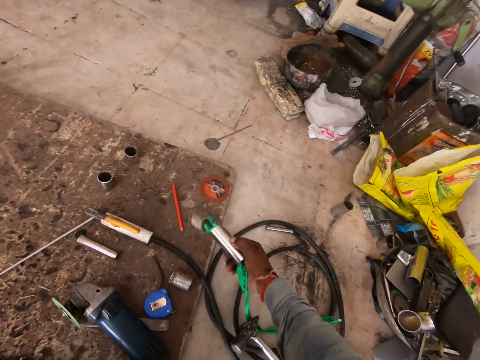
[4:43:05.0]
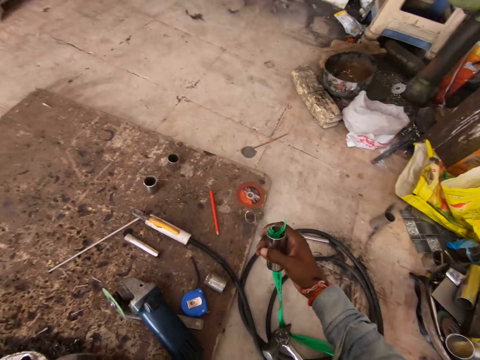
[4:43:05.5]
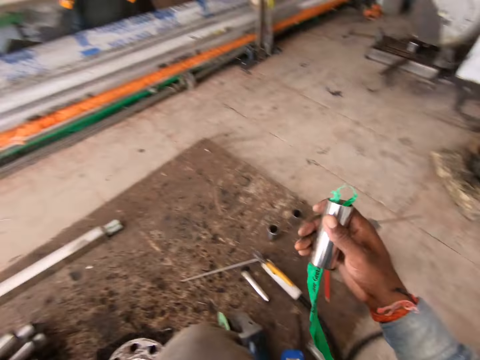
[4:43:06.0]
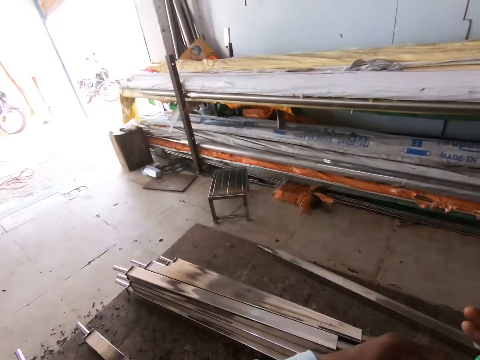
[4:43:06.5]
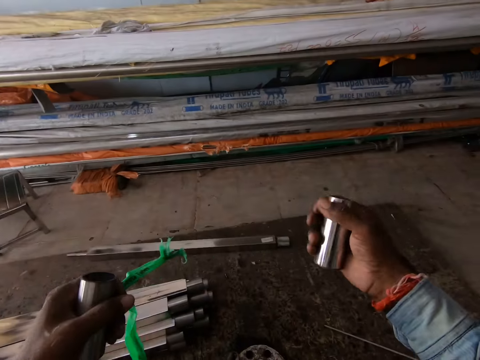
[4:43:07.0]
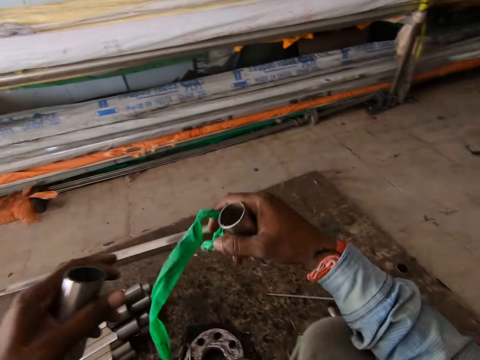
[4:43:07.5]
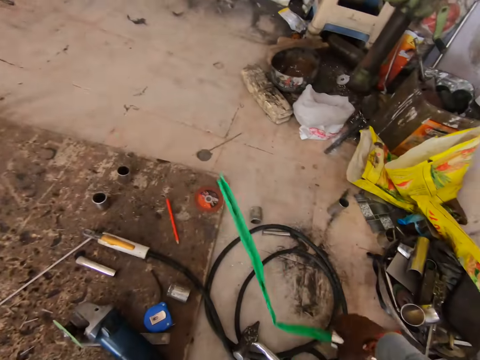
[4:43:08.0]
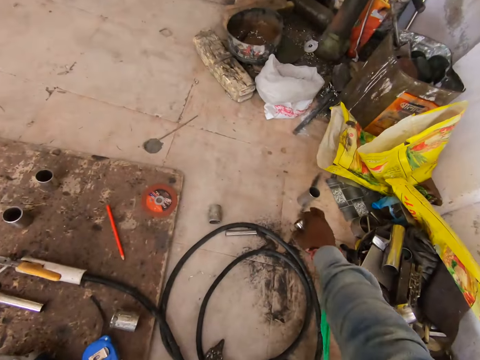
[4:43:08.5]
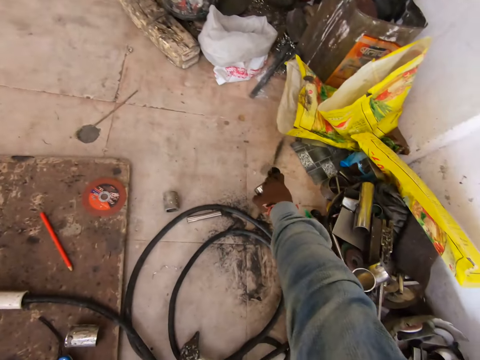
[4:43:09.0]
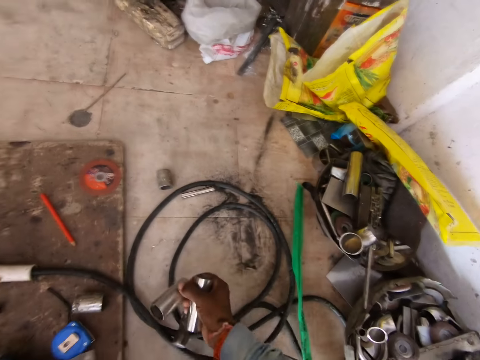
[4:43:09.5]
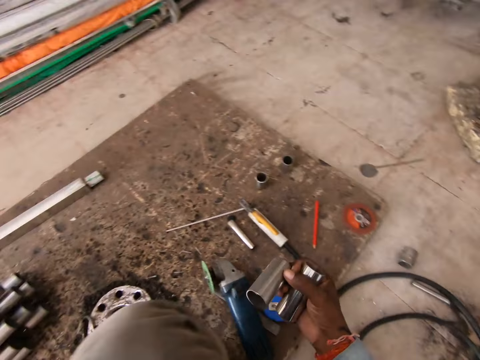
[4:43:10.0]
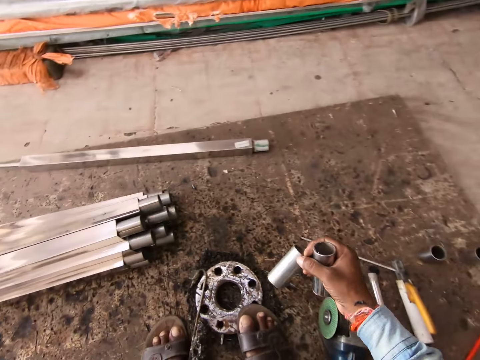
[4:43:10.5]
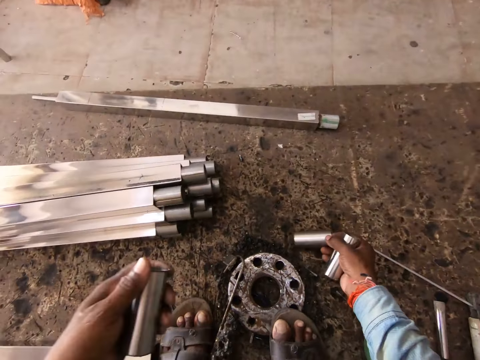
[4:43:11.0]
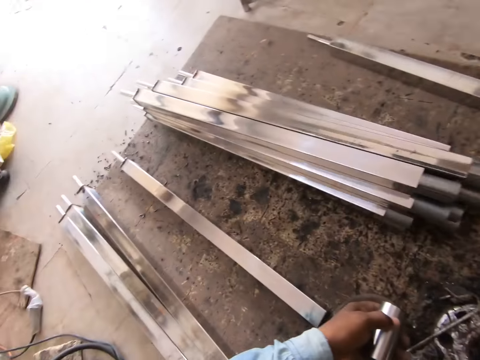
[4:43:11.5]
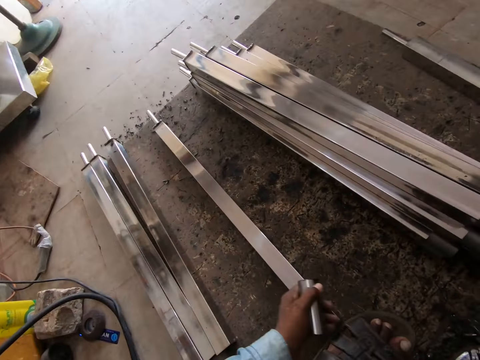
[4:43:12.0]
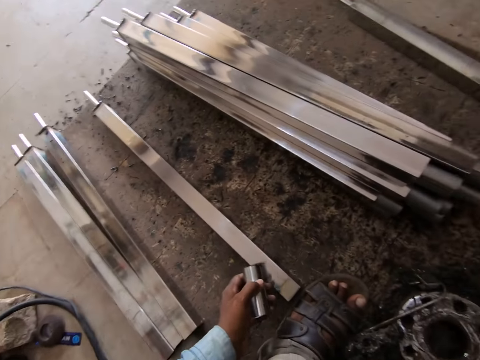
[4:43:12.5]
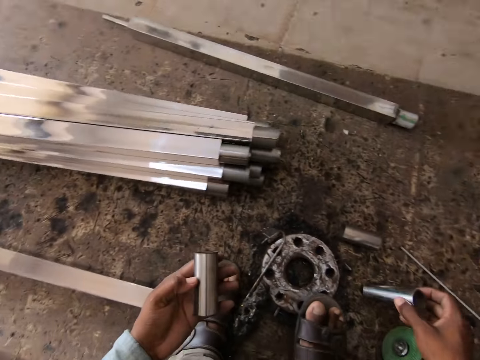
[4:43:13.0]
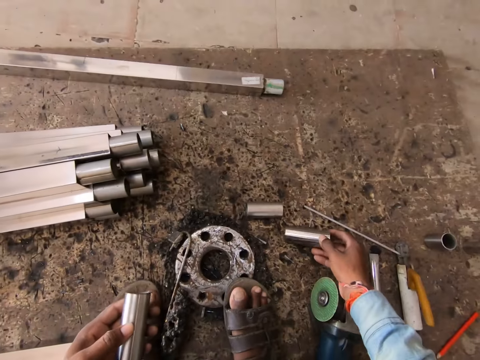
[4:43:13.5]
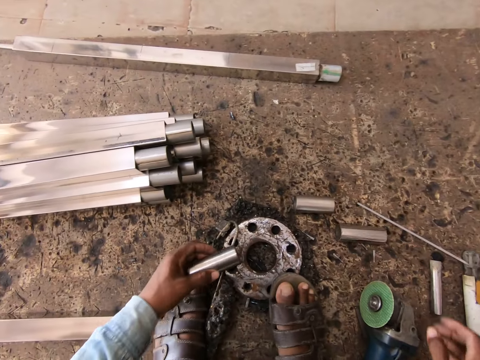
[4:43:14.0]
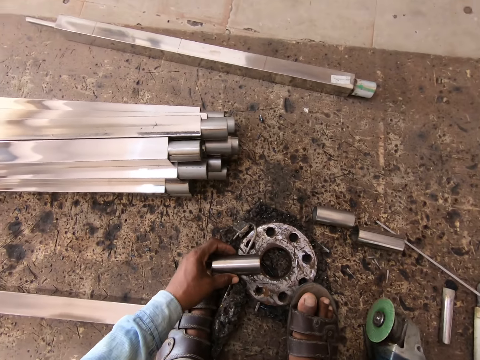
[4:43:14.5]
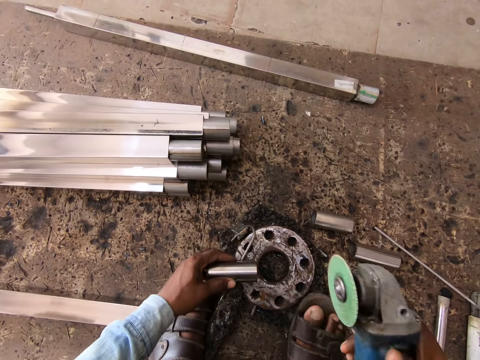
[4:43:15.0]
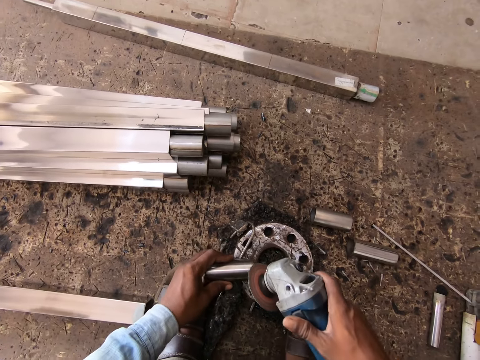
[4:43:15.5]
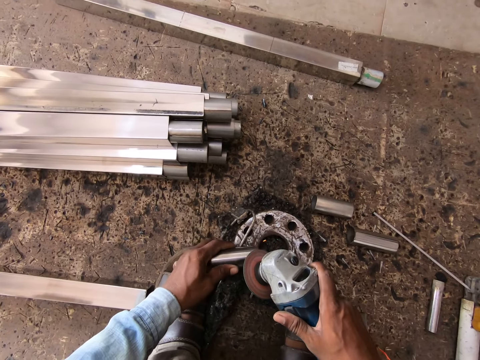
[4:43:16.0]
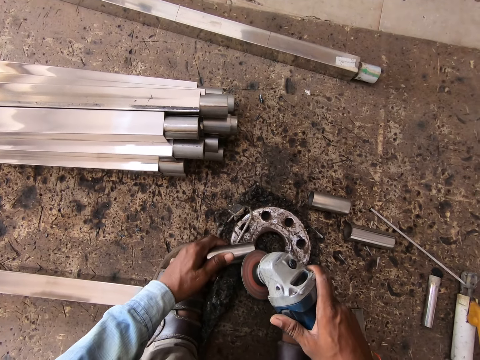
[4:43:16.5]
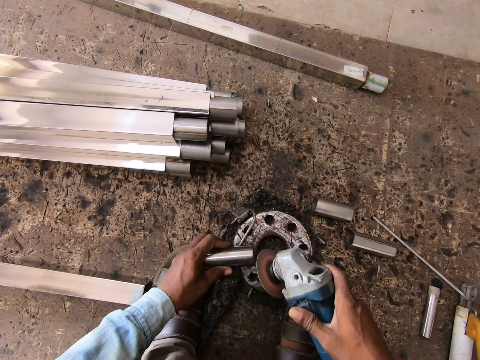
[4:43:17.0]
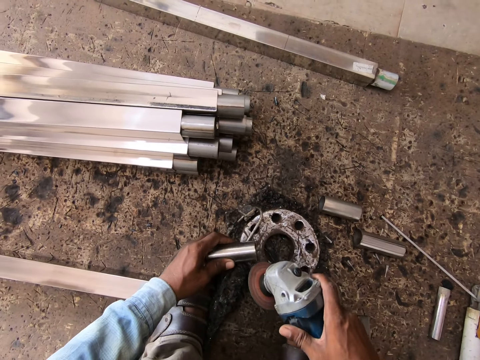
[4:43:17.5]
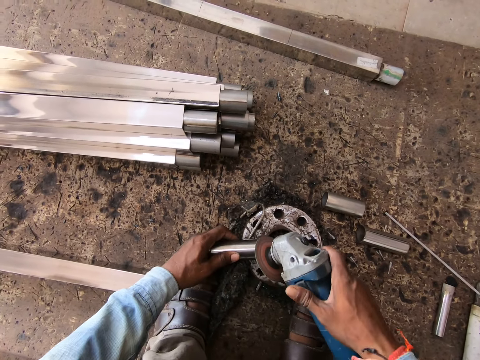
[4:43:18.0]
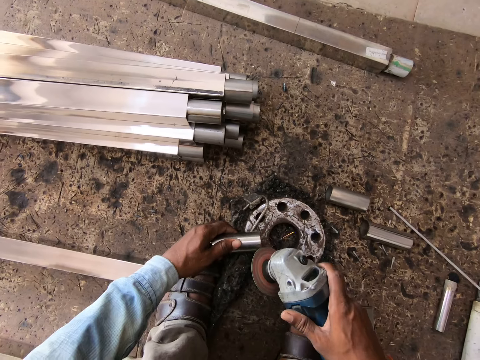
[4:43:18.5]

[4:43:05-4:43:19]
The camera wearer drops the steel tube on the floor with his right hand. He removes a nylon wrap on the steel tube with his left hand. He holds the plastic wrap with his right hand. He drops the plastic wrap on the floor with his right hand. He picks up the steel tube from the floor with his right hand. He drops the steel tube on the floor with his right hand. He drops the steel tube on the floor again. He places the steel tube on a flange with his left hand. He picks up the metal polishing machine from the floor with his right hand. He polishes the steel tube on the flange with the metal polishing machine in his right hand.

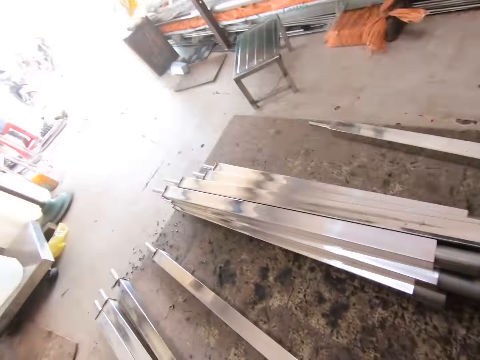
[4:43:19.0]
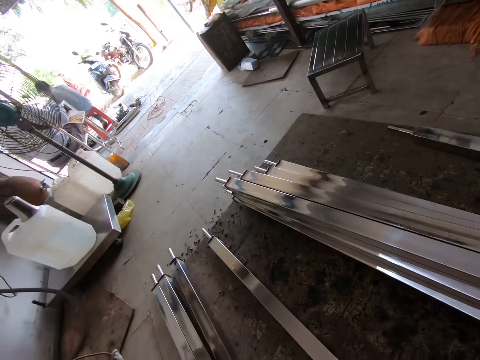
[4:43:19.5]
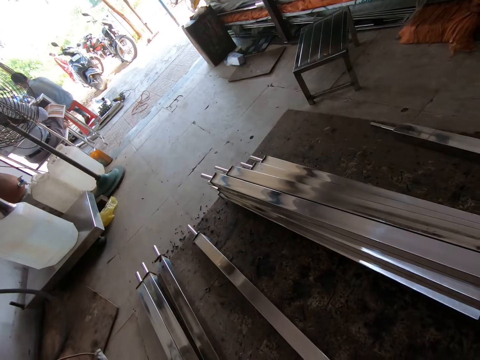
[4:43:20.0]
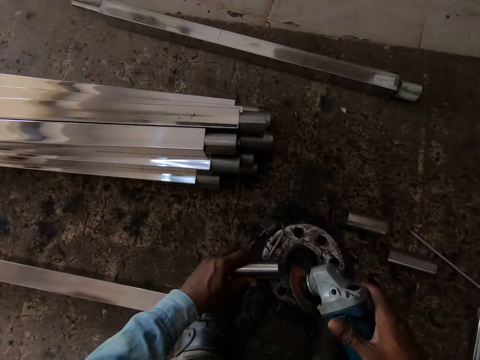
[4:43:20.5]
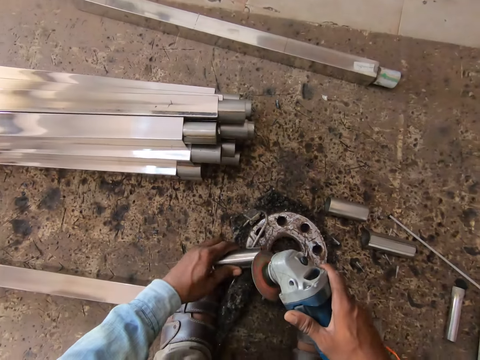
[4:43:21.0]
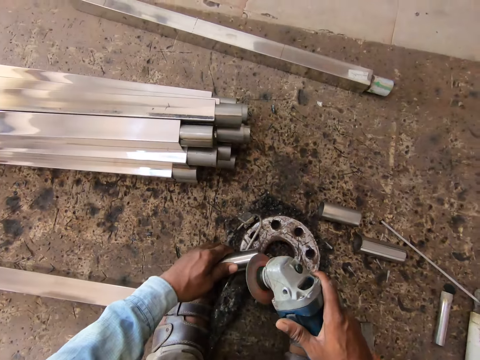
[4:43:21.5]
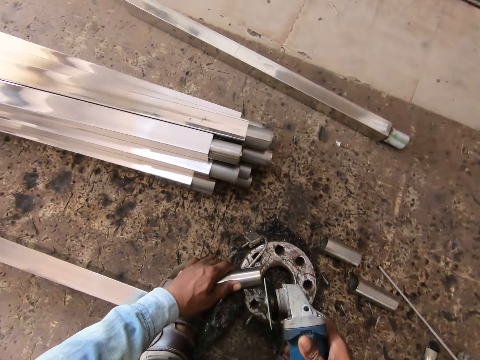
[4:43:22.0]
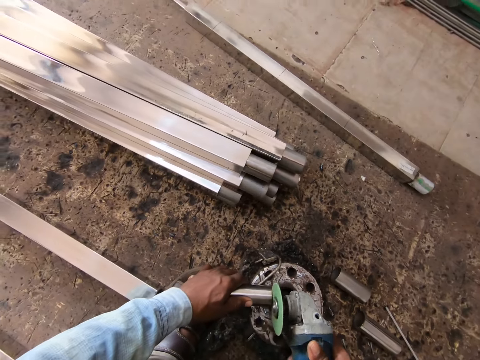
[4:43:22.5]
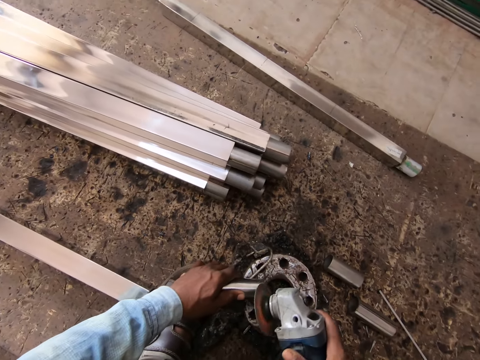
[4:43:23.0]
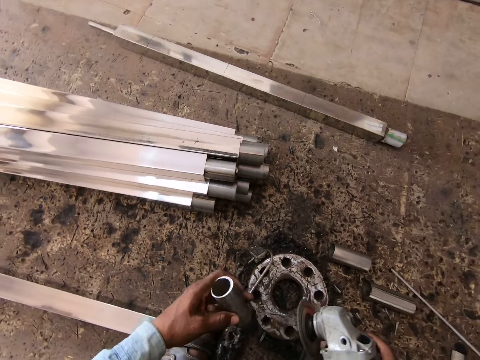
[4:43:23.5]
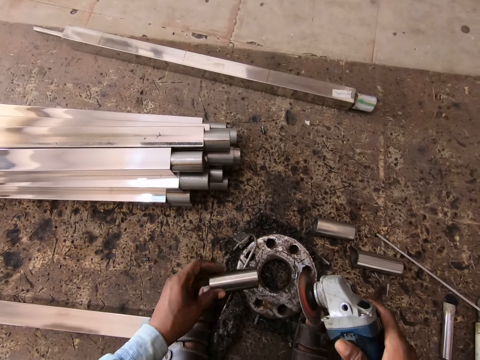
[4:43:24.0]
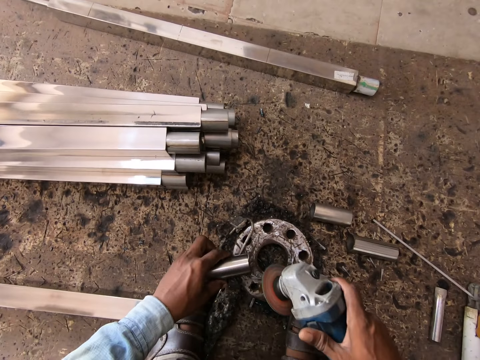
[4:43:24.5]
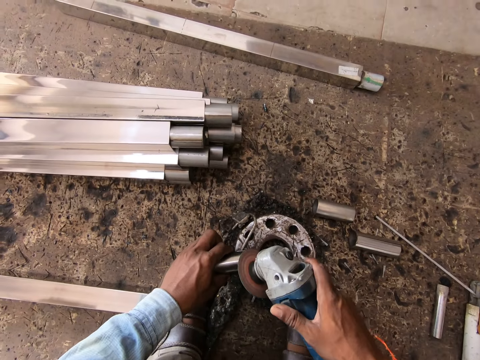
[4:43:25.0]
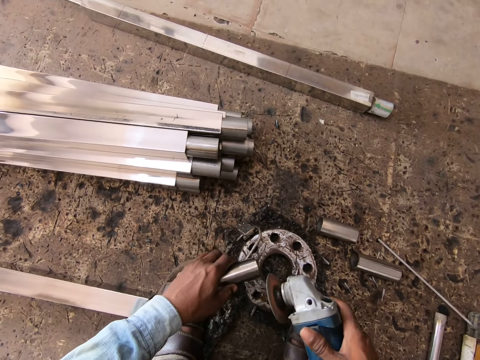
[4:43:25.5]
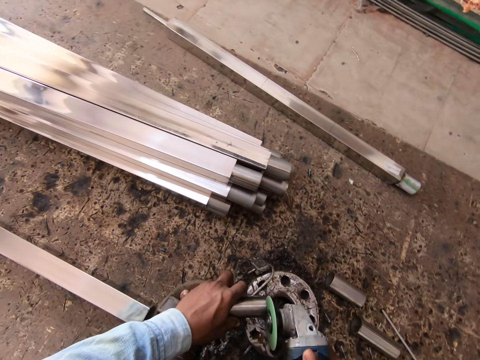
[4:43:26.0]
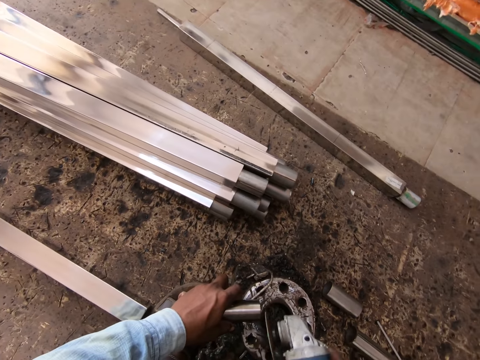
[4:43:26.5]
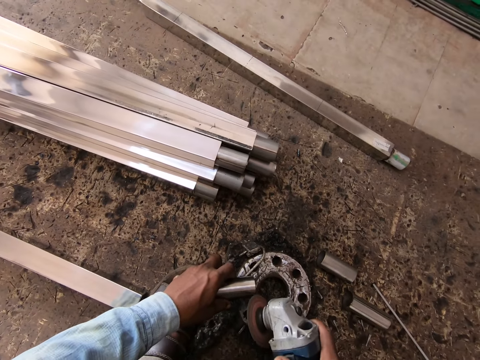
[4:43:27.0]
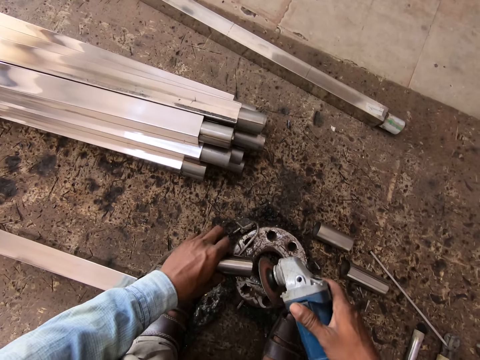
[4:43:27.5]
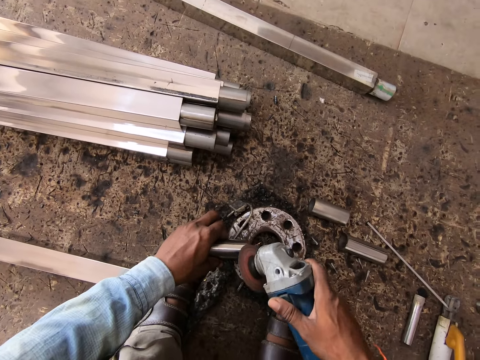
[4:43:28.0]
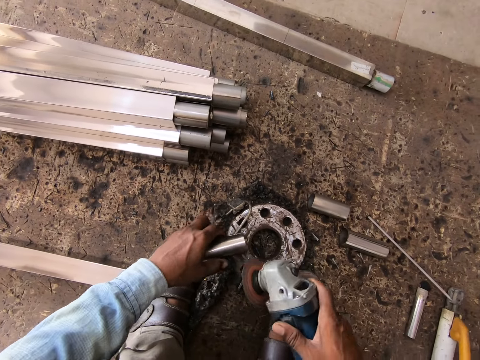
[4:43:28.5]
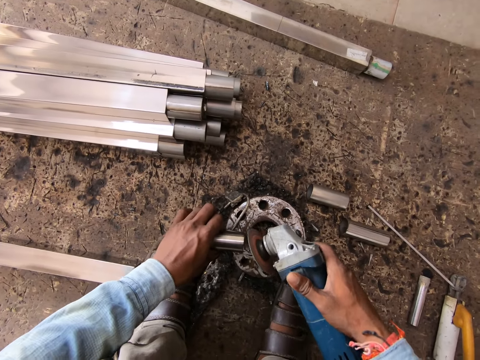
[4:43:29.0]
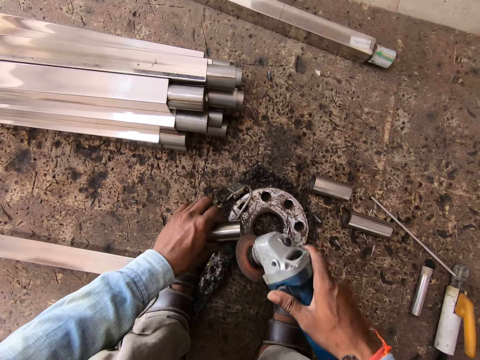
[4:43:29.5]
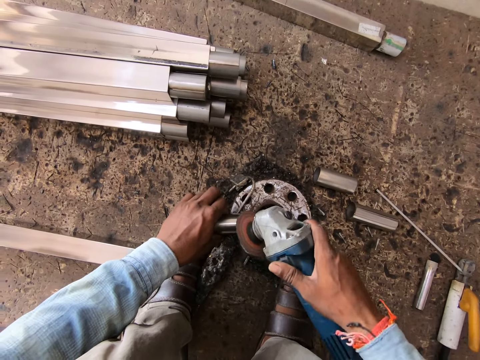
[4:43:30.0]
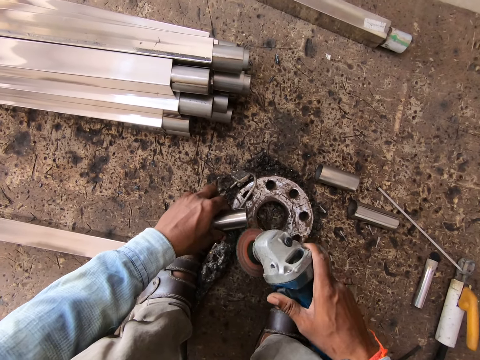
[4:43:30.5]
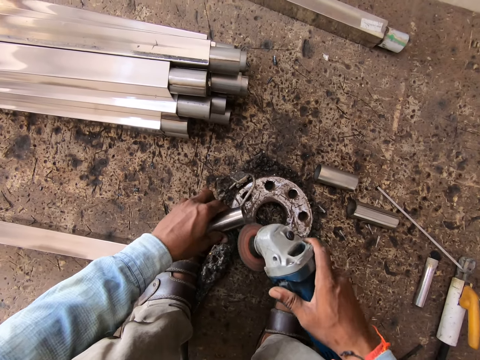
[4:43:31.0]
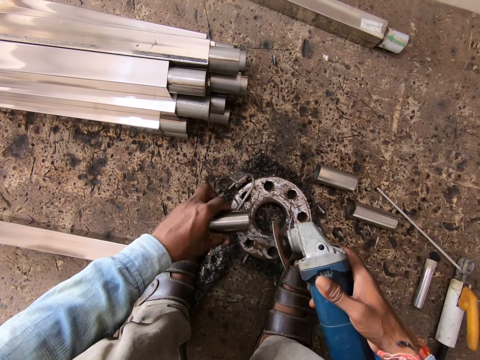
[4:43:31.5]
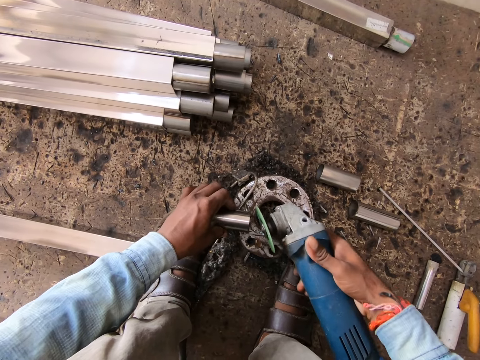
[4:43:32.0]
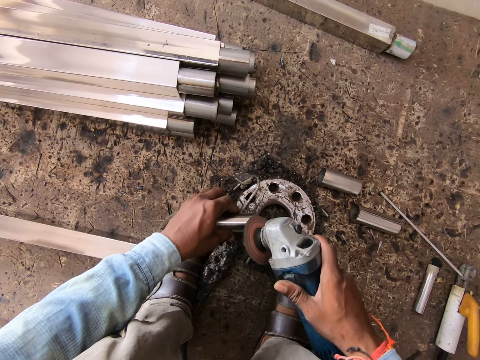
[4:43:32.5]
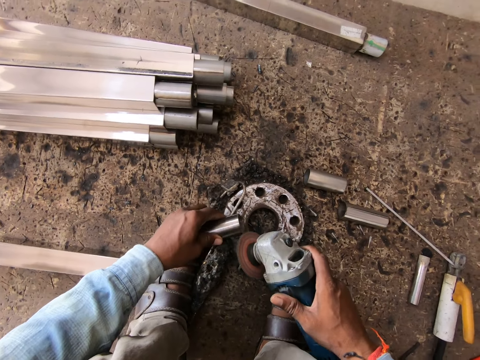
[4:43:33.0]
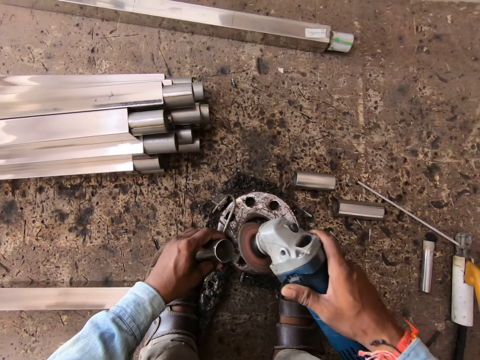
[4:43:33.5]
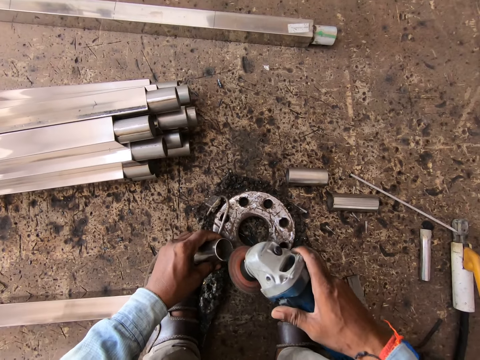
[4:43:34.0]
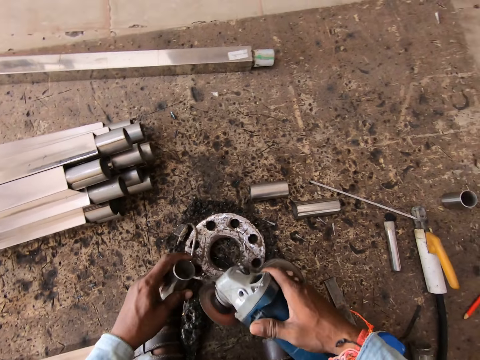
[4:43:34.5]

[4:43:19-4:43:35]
The camera wearer polishes the steel tube on the flange with the metal polishing machine in his right hand. He adjusts the steel tube with his left hand. He polishes the steel tube on the flange with the metal polishing machine in his right hand. He polishes the steel tube again.
